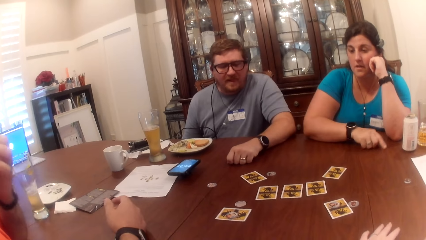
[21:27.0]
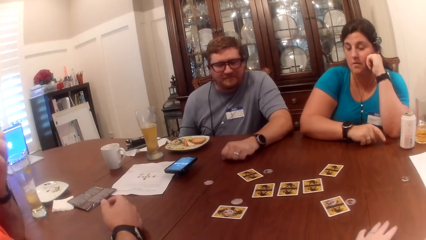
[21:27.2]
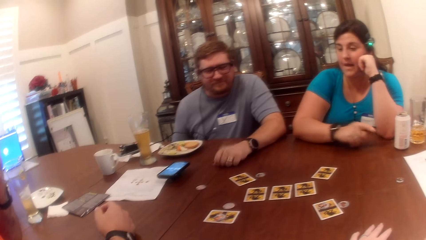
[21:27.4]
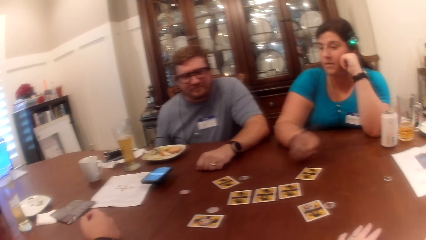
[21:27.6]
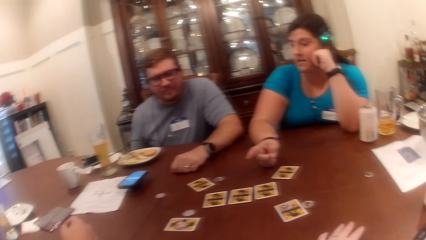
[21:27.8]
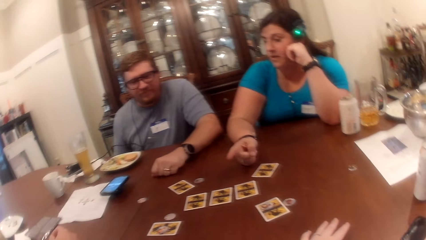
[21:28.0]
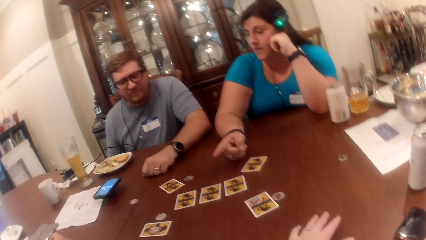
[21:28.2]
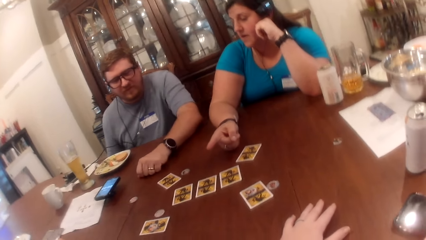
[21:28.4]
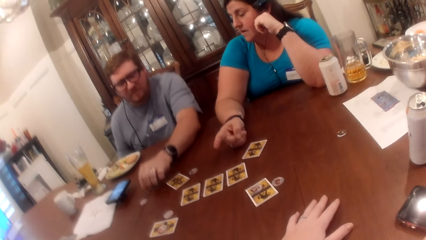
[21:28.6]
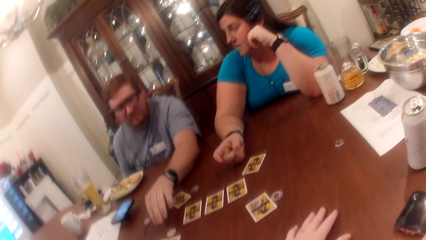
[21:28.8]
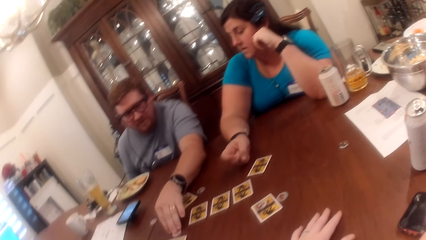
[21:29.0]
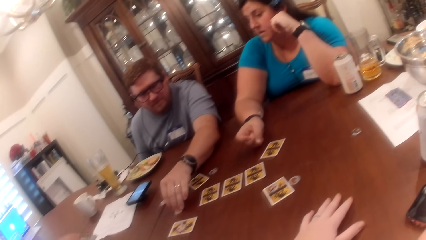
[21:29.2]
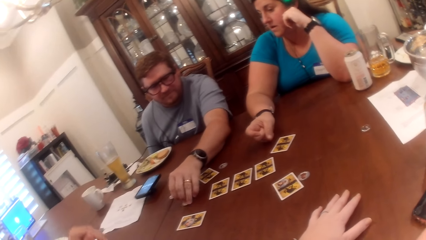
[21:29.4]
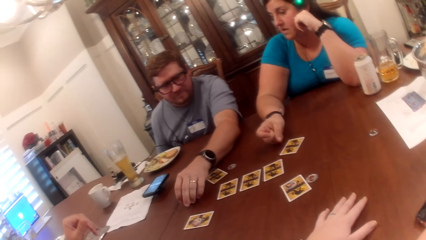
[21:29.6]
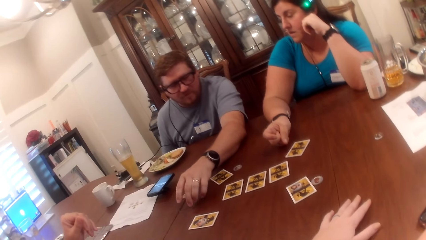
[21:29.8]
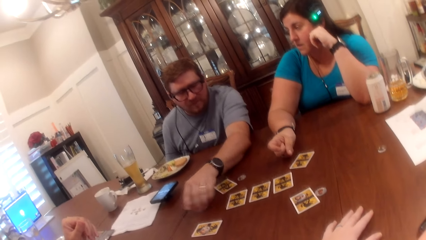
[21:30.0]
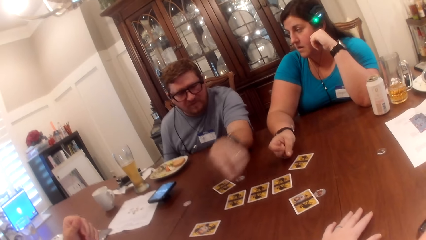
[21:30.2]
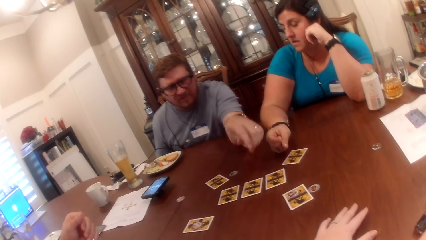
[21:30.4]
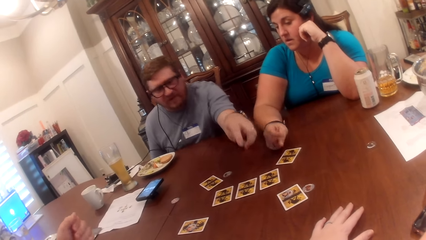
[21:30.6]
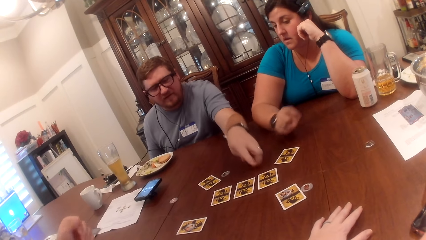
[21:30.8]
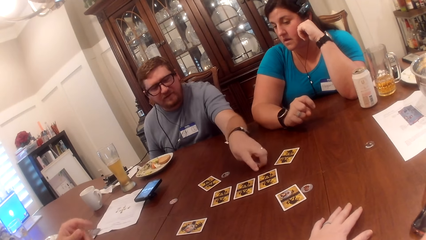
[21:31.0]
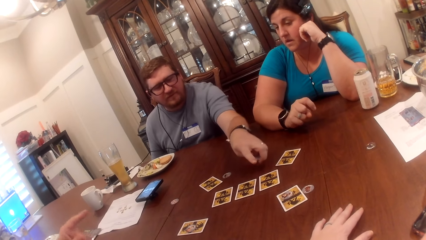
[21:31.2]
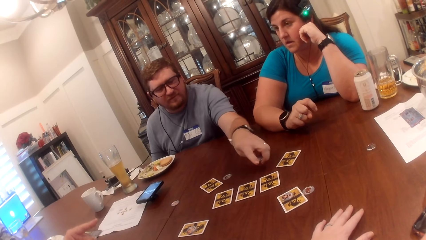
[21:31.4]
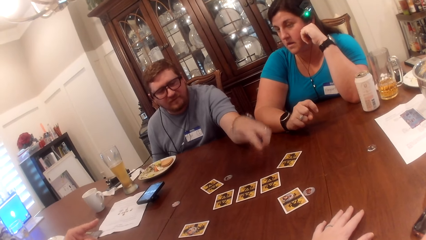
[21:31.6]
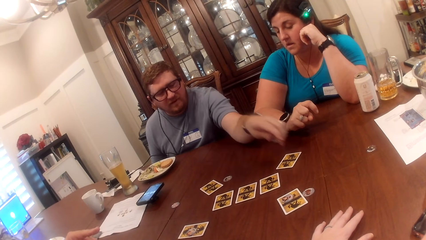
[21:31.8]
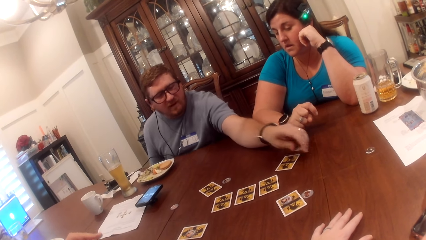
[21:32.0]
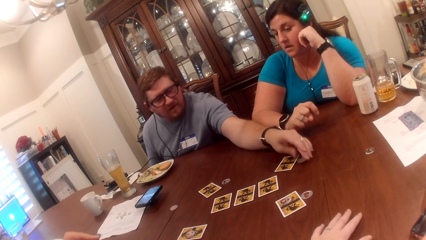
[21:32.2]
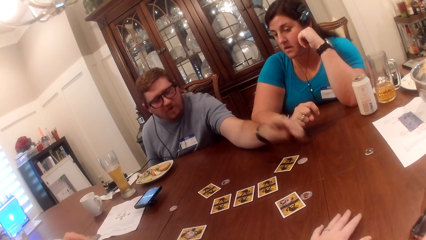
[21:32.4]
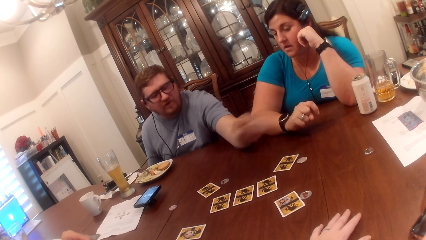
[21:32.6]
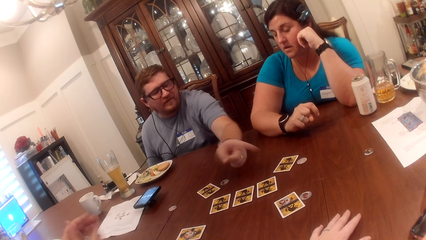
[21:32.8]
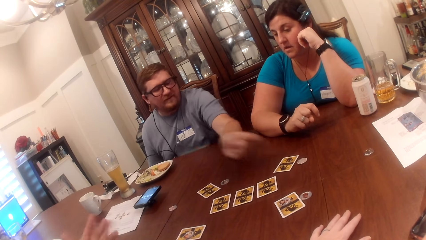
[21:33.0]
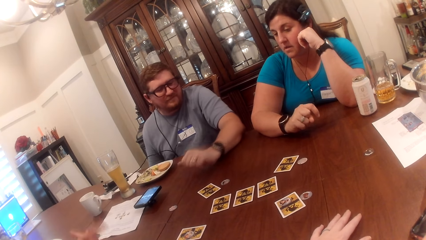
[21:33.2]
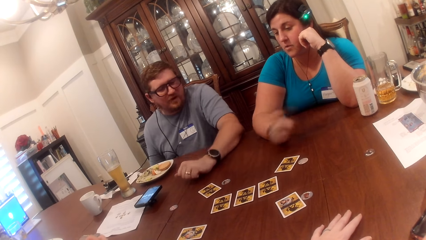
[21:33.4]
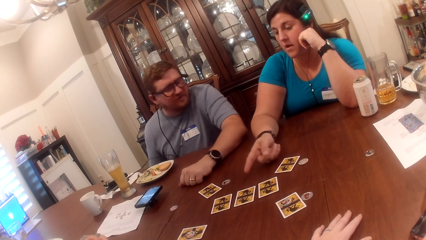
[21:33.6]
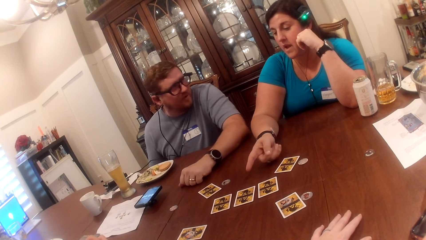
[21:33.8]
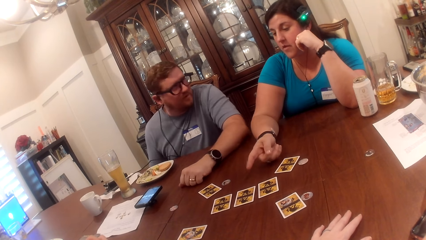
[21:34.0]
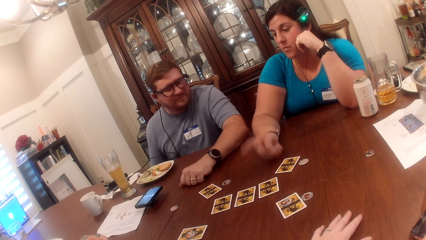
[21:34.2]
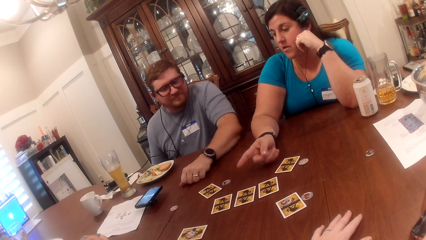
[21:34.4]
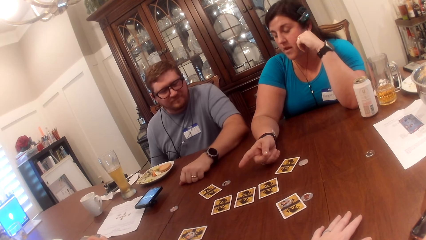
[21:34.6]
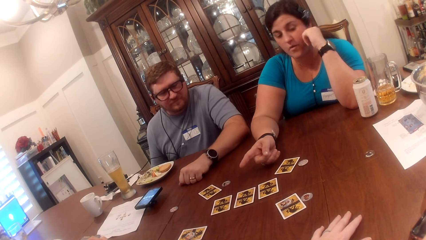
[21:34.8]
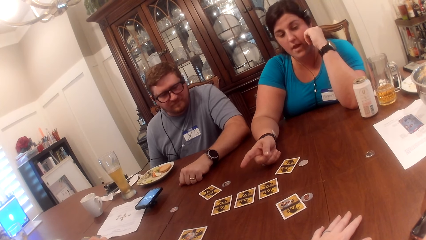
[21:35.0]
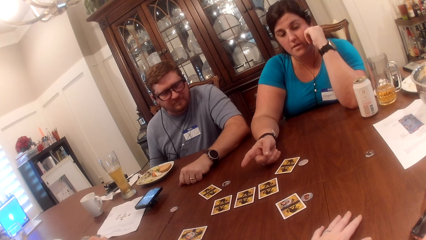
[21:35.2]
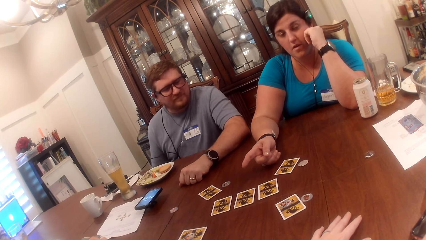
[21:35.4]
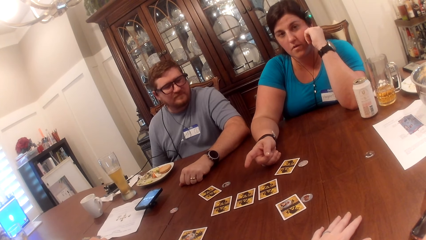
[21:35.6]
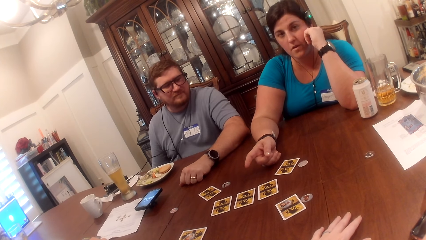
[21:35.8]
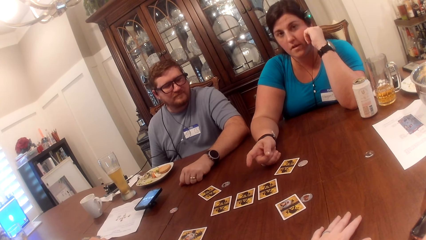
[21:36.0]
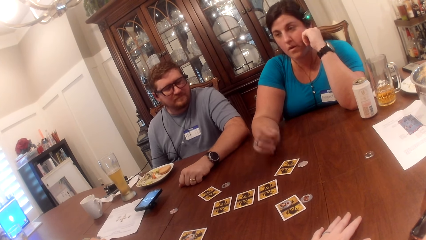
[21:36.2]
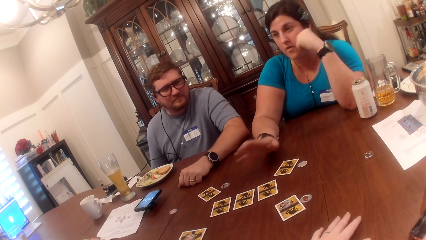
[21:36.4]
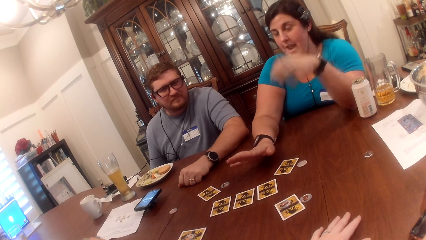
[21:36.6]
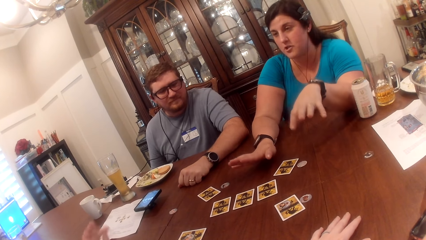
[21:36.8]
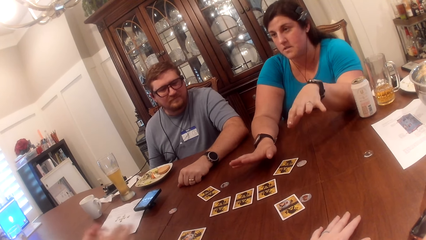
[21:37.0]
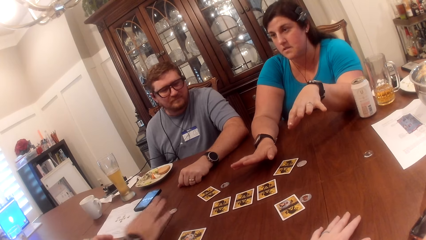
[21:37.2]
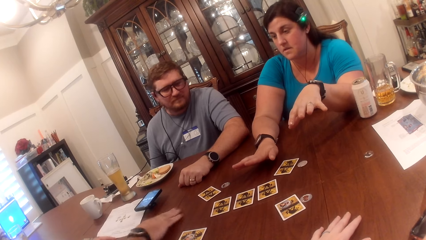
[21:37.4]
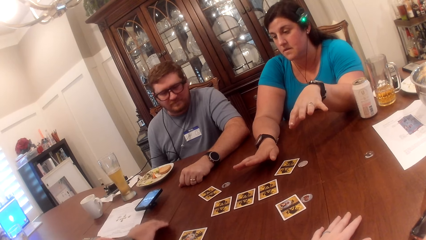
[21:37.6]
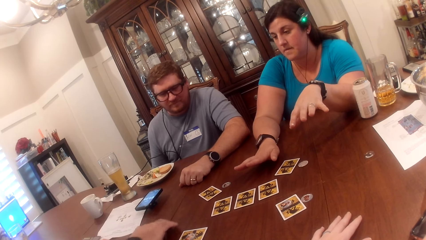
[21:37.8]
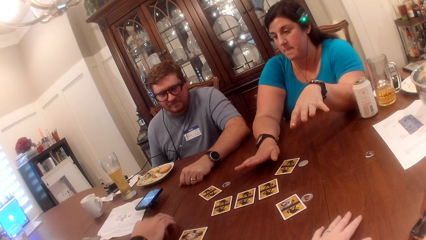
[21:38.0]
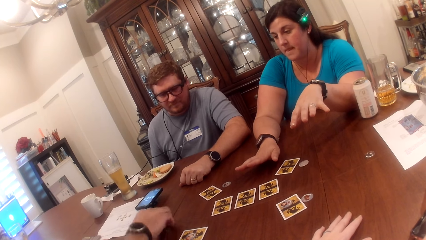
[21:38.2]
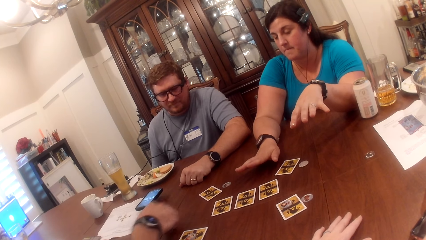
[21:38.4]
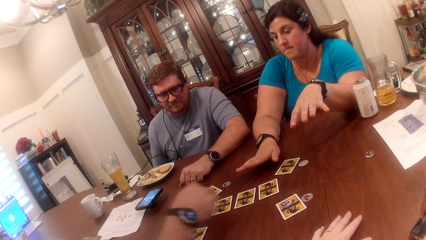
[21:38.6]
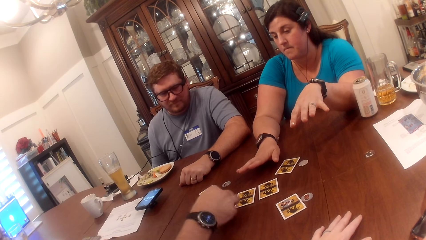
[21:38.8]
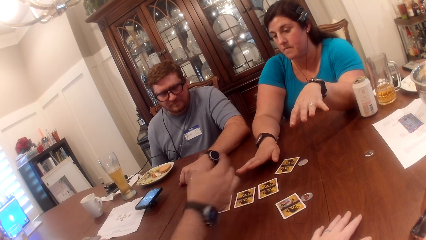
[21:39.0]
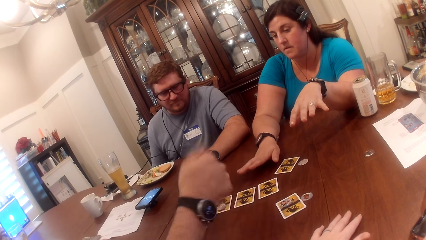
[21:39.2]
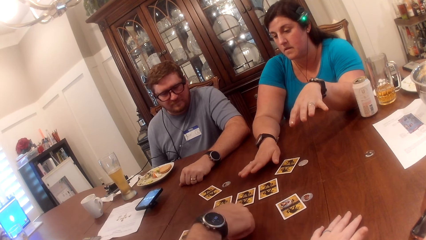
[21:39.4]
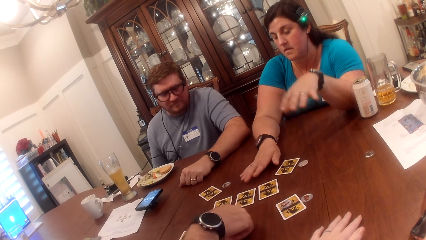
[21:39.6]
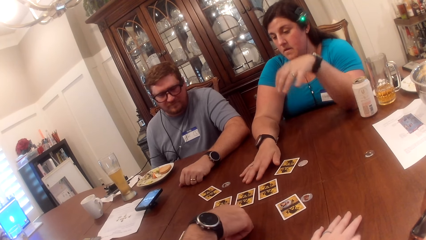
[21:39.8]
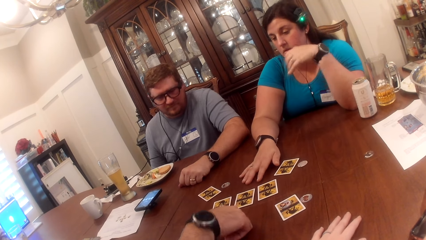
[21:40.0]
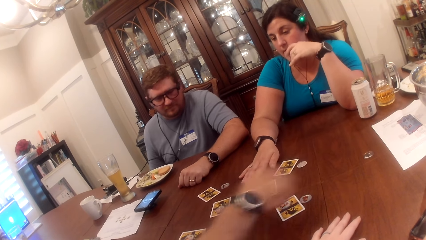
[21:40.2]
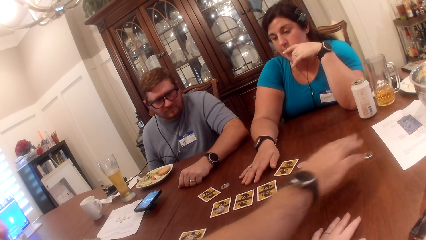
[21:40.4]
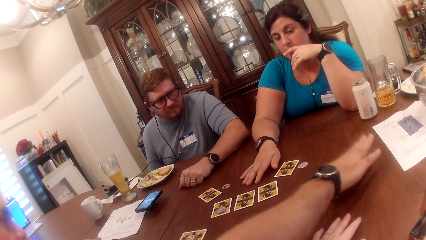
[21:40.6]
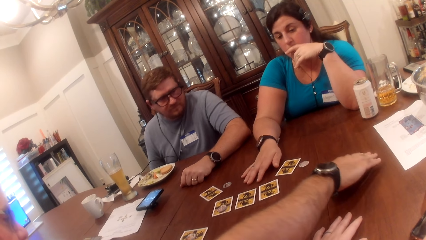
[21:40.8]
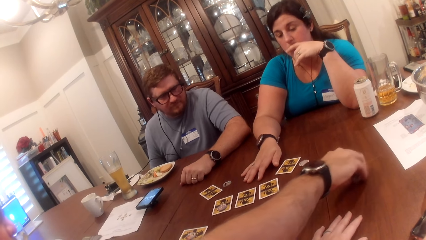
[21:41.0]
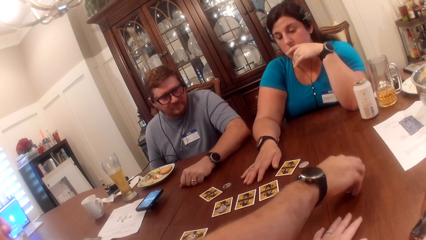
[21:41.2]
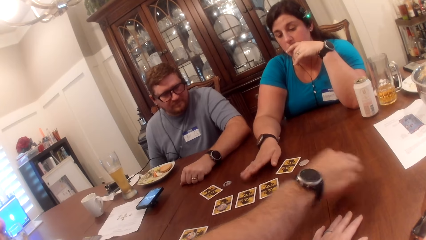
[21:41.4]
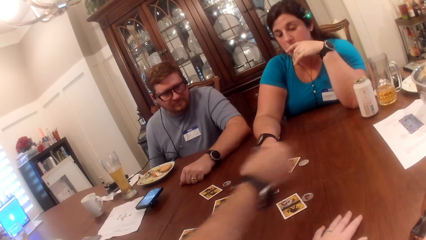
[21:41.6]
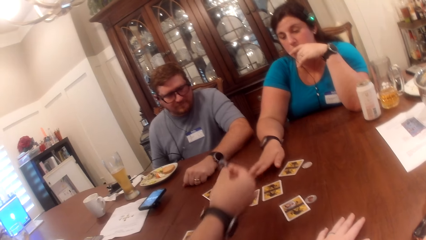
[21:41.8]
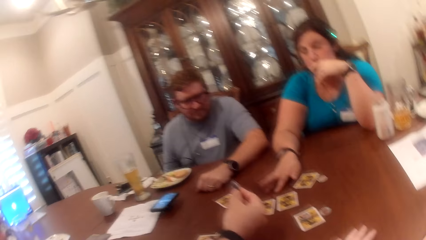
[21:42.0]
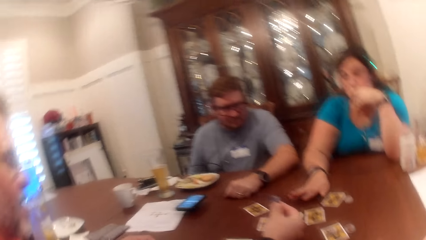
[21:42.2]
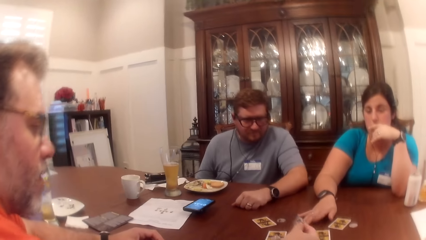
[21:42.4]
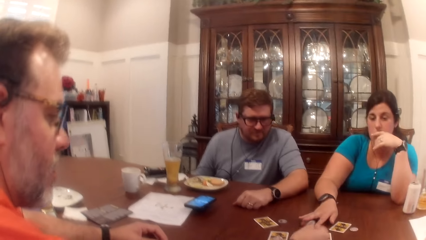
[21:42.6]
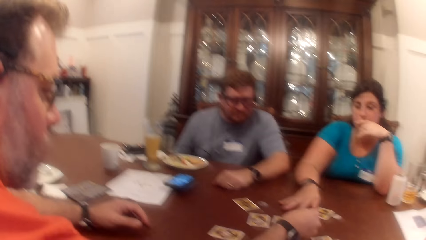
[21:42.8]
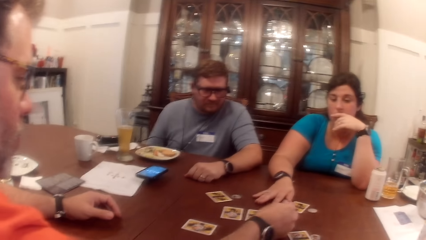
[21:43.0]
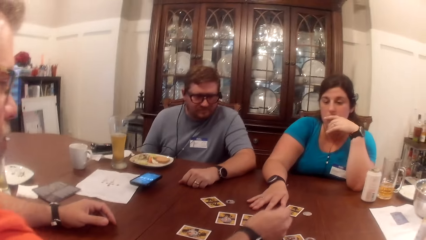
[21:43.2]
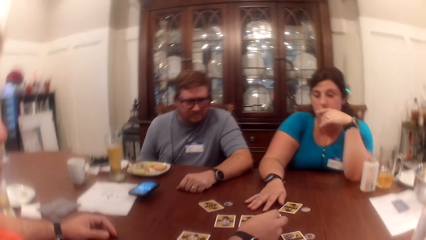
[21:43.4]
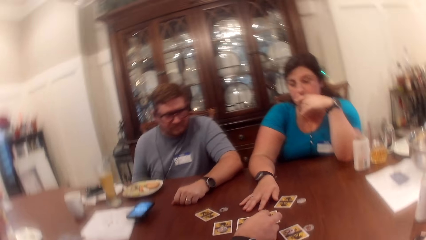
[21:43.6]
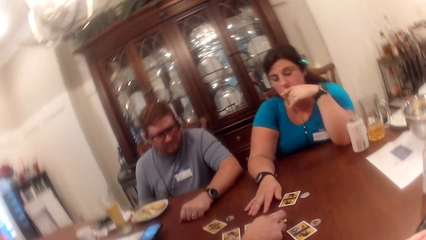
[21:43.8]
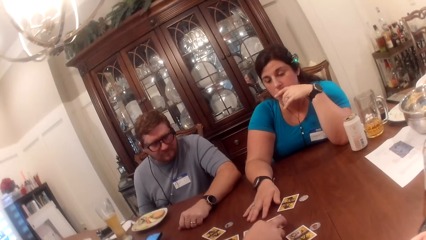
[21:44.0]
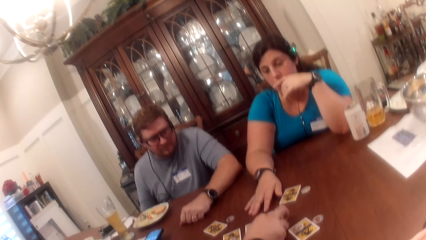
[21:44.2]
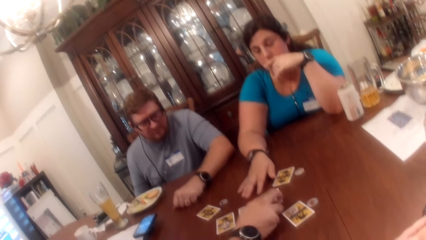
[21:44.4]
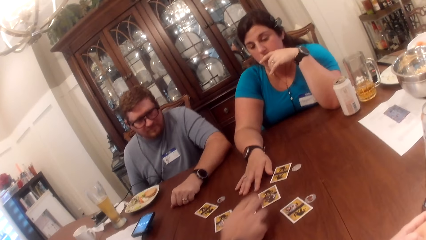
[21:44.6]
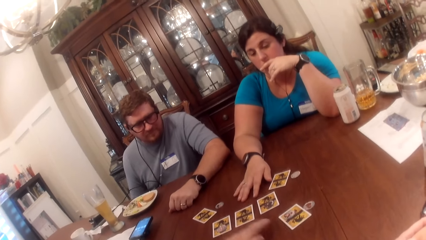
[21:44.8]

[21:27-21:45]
A man rubs his nose with his left hand. A woman points at a coin or token with her right hand. She points at the cards on a table. Another man picks up the coin from the table with his left hand. He moves the token on the table. The first man points at the woman with his left hand. The other man points at the cards on the table. He drops the coin on the table with his left hand. He gesticulates with his left hand. He points at the cards on the table. The woman demonstrates with her right hand. She points at the cards on the table. She demonstrates with her hands. She gestures at the camera wearer. The first man picks up the coin from the table with his right hand. He moves the token on the table. He drops the coin on the card with his right hand. He gestures at the woman. The woman places her right hand under her chin. The first man picks up the coin from the table with his right hand. The woman taps the table with her right hand. The first man drops the coin on the card with his right hand.
